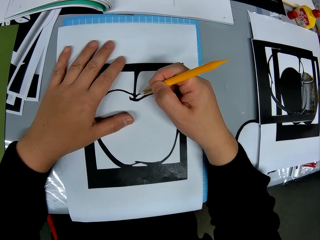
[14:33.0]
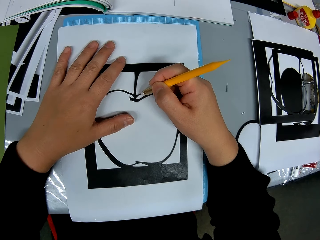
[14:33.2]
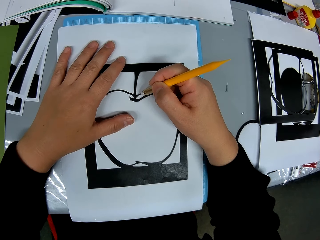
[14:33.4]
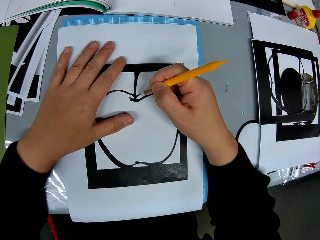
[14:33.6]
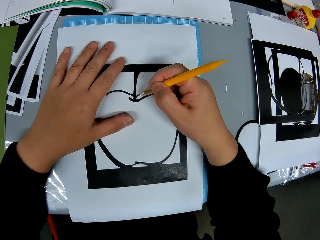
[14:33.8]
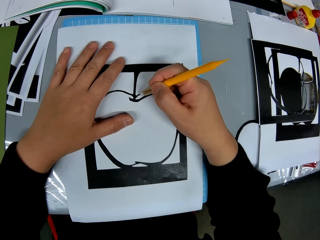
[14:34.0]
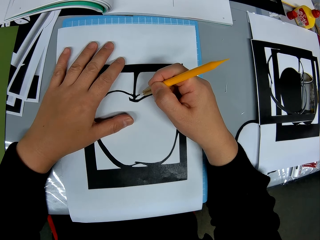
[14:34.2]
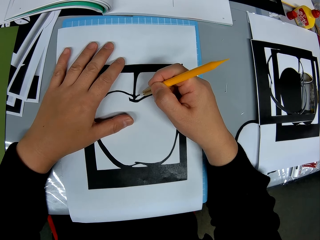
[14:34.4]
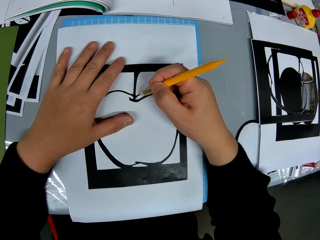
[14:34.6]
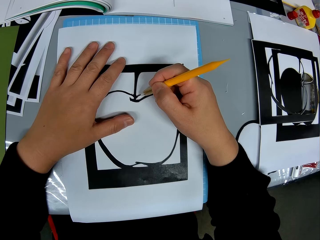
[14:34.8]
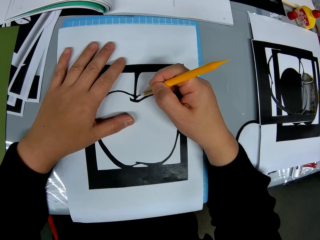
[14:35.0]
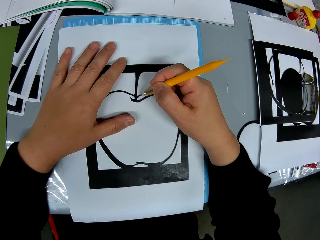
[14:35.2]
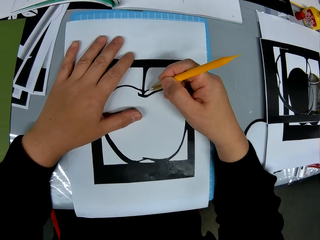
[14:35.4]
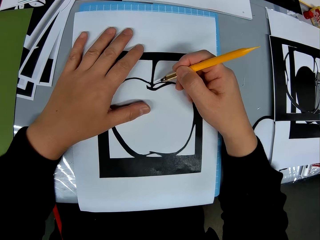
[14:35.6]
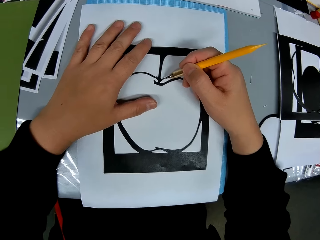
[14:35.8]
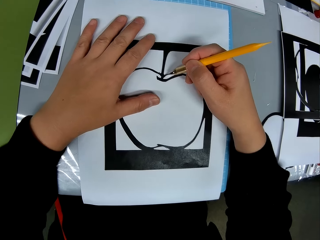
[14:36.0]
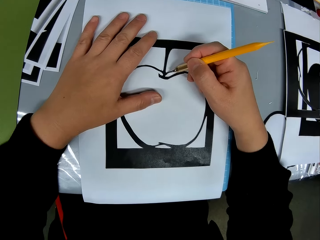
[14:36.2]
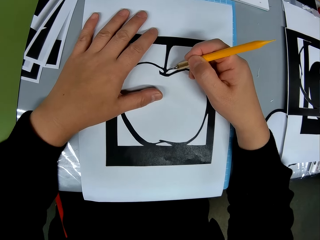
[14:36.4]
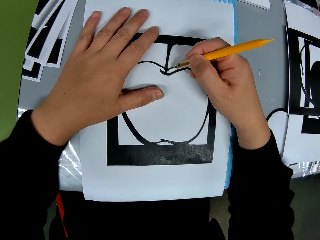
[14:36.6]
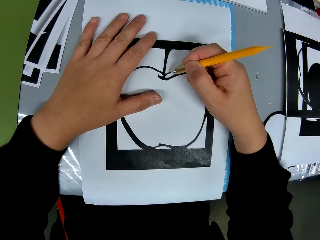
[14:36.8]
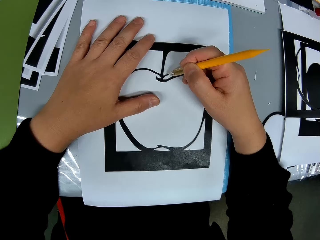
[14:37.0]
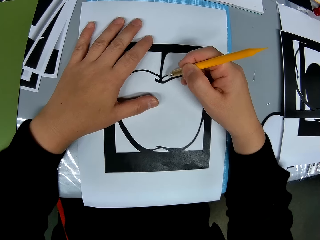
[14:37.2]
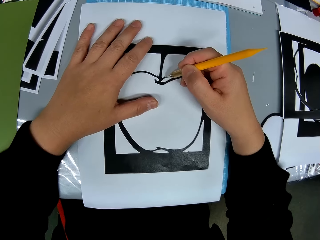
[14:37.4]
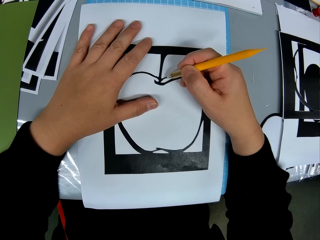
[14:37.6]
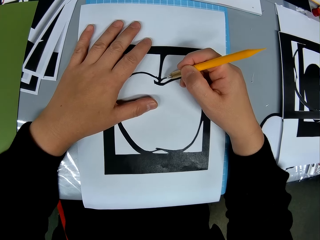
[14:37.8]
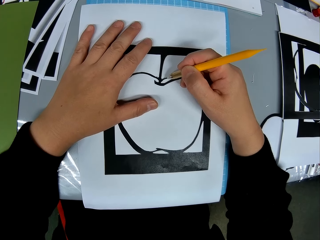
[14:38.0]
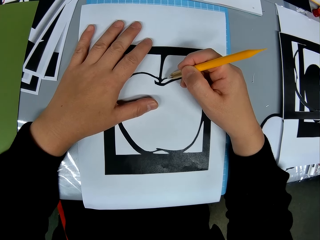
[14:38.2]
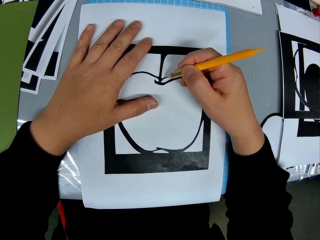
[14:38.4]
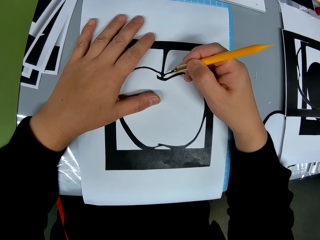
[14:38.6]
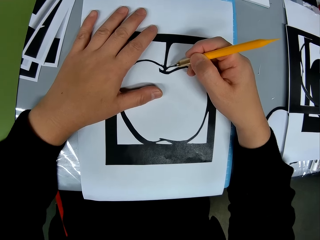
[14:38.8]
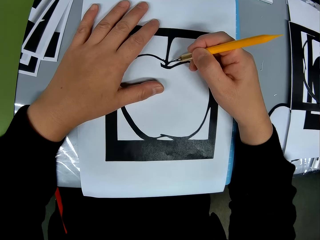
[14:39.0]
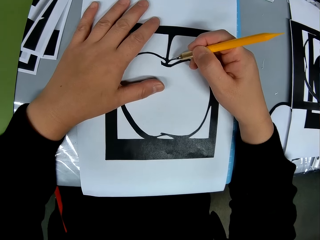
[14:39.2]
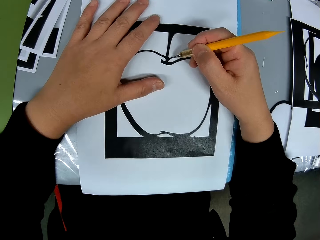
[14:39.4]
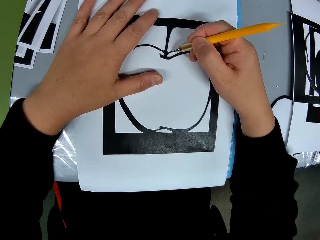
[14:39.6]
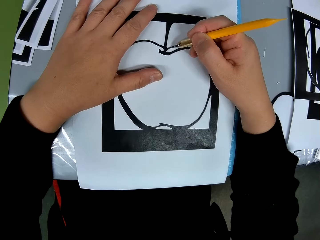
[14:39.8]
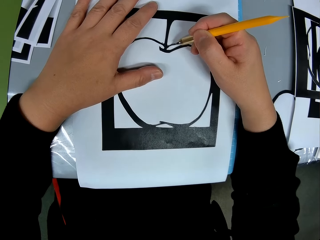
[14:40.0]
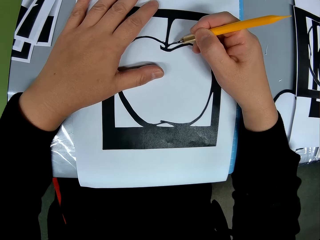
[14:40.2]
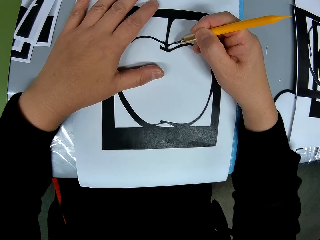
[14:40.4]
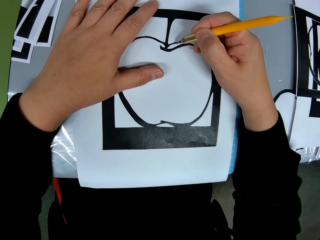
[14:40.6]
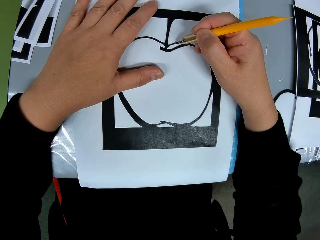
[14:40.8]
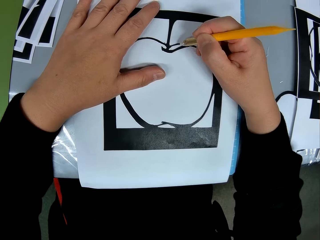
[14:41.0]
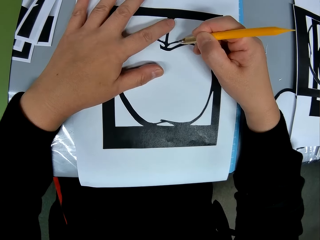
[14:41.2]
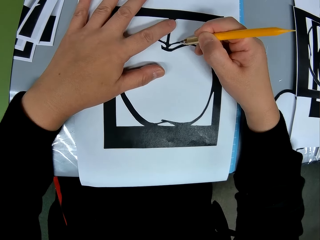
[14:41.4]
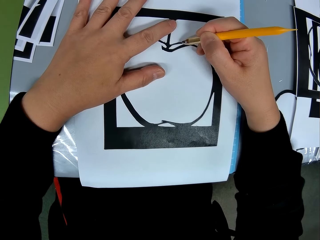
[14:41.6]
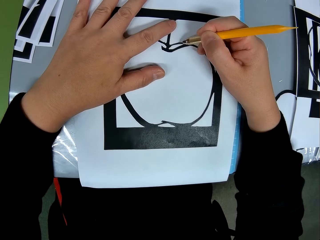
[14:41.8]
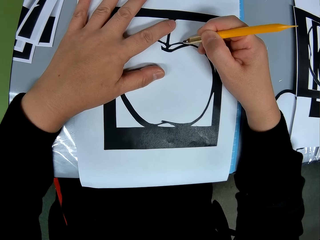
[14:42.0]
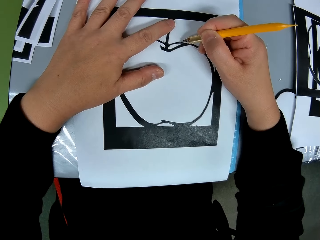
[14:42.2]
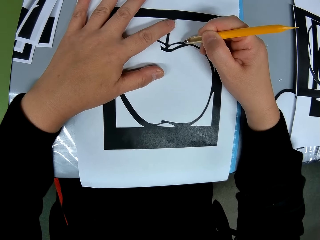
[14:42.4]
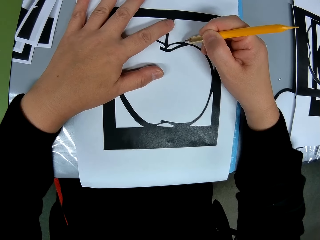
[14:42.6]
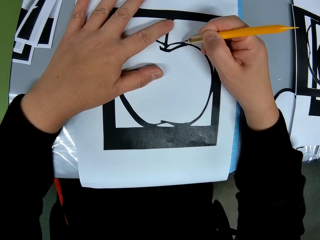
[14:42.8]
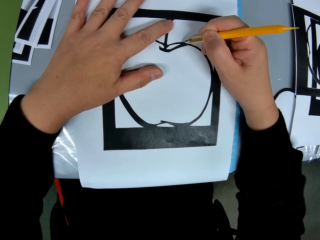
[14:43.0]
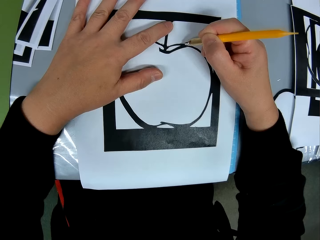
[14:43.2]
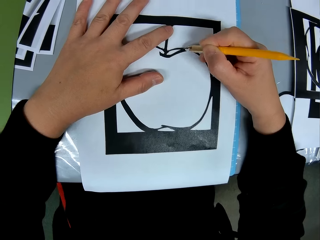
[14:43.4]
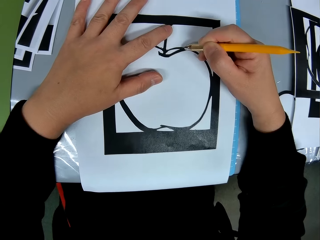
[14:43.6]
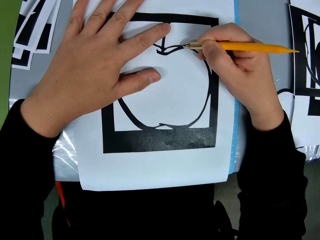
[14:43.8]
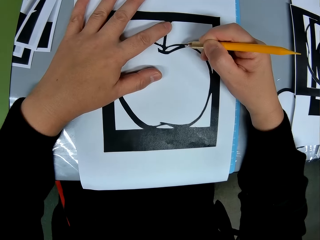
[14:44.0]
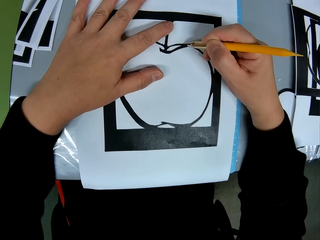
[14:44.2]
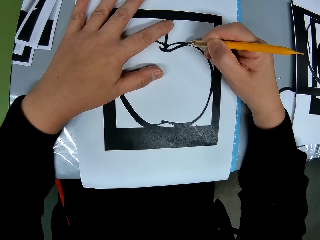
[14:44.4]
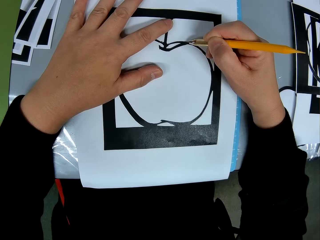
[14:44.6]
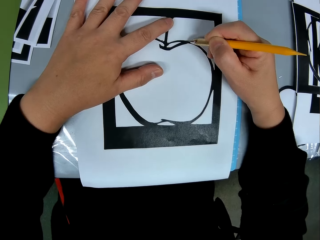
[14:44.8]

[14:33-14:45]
The camera wearer holds a piece of drawing paper with a hand. They cut out the shape of the object on the drawing book with the cutter.

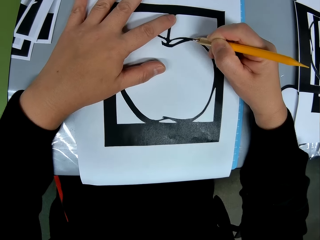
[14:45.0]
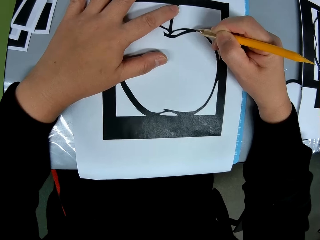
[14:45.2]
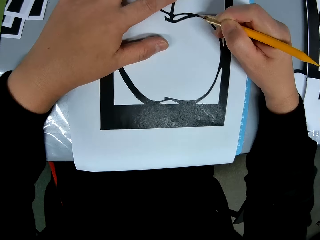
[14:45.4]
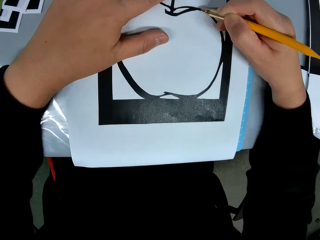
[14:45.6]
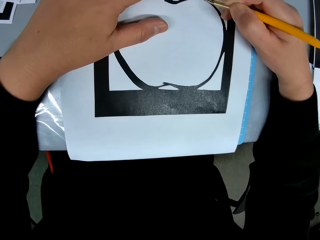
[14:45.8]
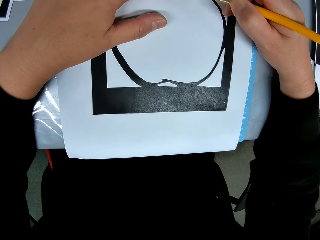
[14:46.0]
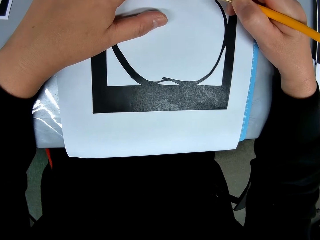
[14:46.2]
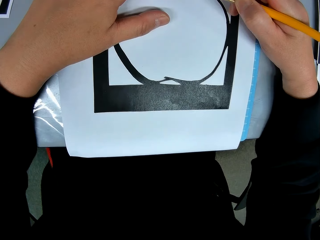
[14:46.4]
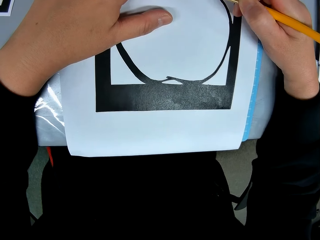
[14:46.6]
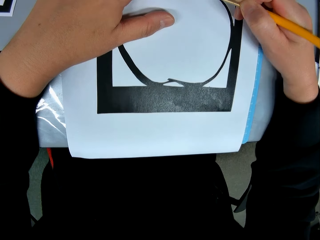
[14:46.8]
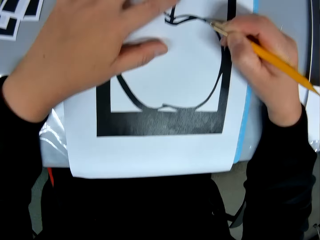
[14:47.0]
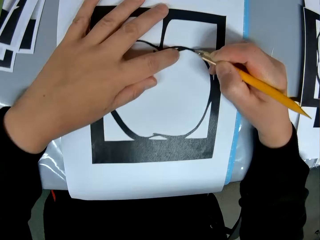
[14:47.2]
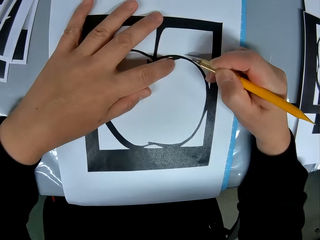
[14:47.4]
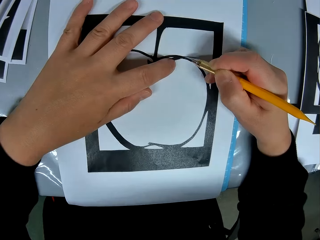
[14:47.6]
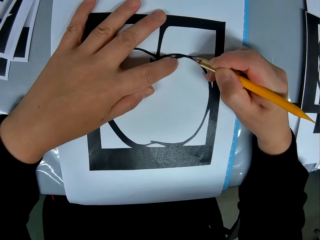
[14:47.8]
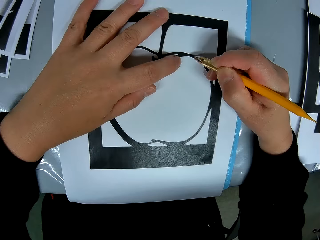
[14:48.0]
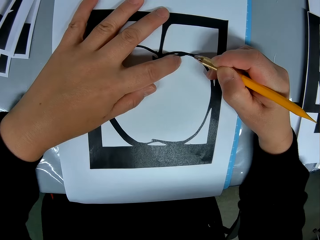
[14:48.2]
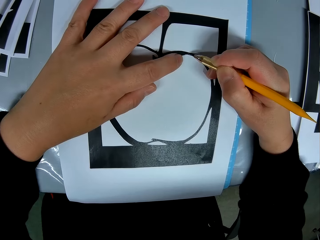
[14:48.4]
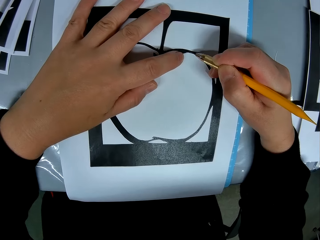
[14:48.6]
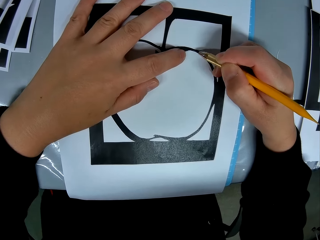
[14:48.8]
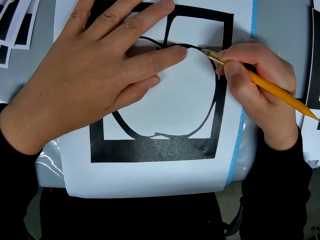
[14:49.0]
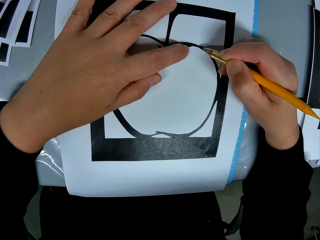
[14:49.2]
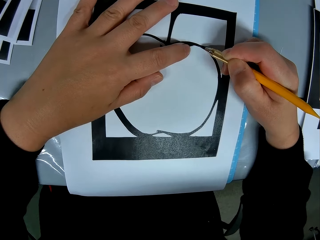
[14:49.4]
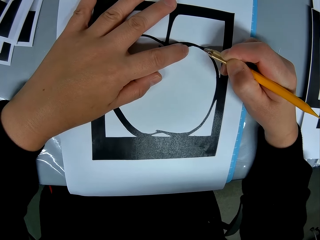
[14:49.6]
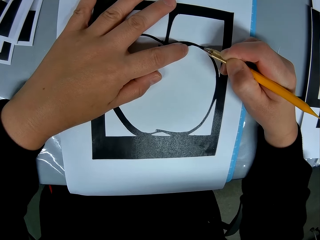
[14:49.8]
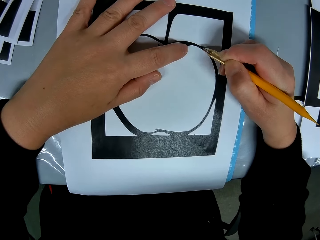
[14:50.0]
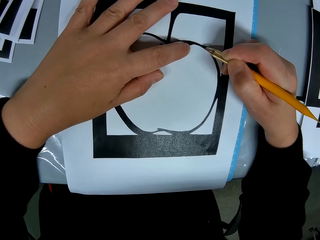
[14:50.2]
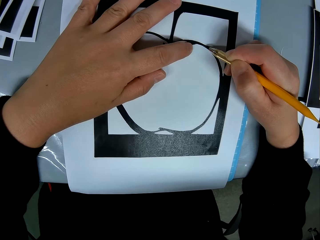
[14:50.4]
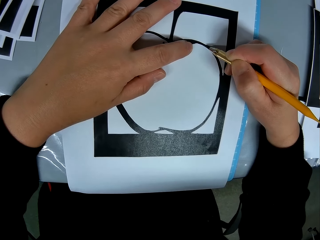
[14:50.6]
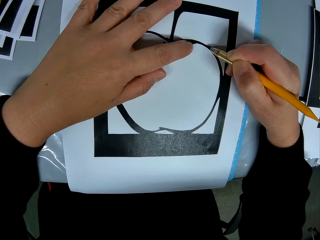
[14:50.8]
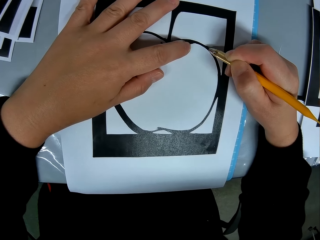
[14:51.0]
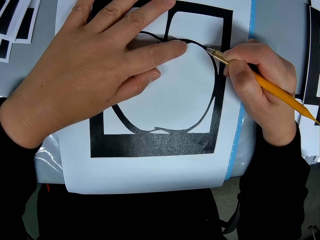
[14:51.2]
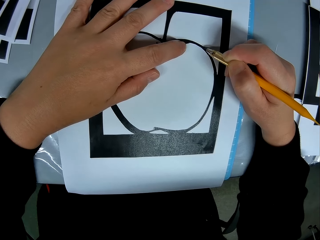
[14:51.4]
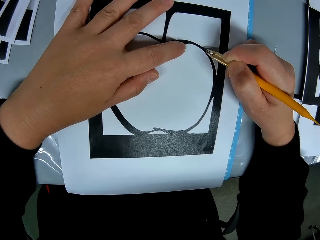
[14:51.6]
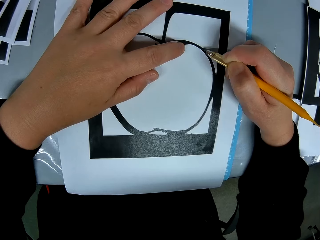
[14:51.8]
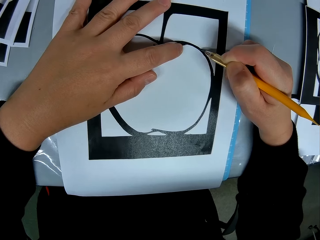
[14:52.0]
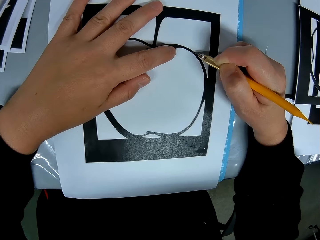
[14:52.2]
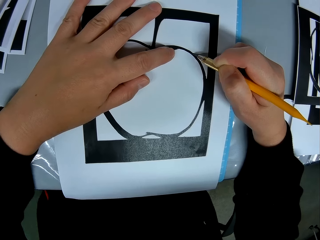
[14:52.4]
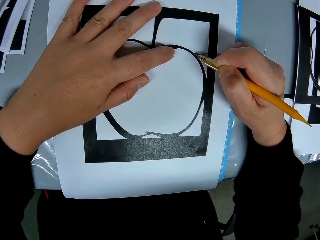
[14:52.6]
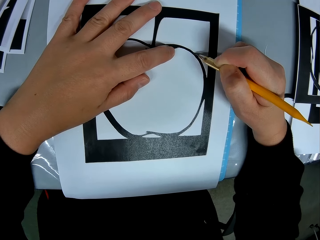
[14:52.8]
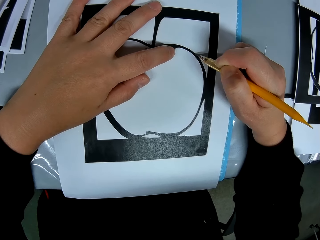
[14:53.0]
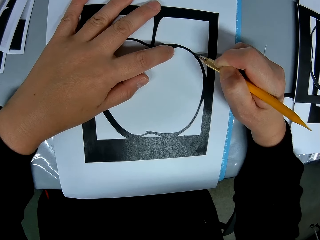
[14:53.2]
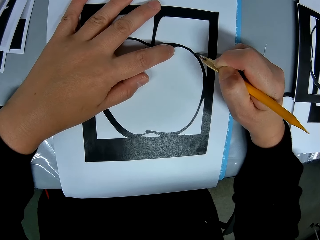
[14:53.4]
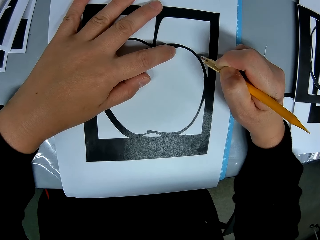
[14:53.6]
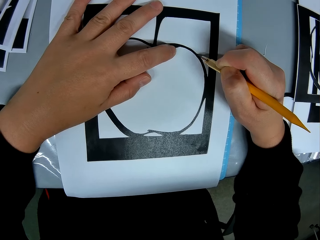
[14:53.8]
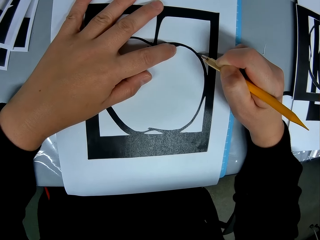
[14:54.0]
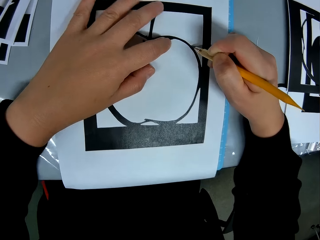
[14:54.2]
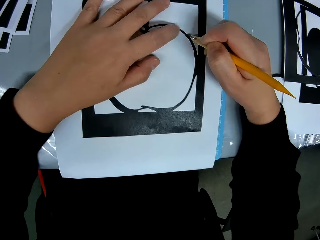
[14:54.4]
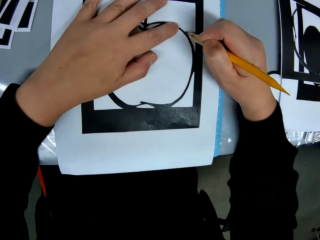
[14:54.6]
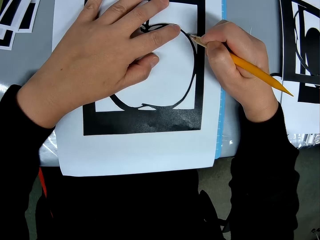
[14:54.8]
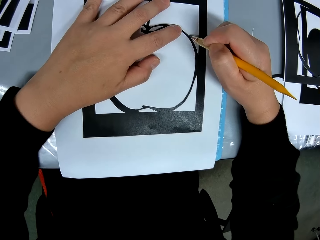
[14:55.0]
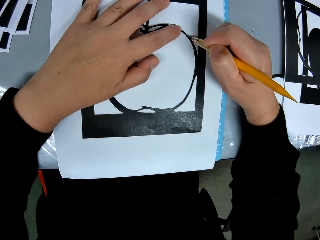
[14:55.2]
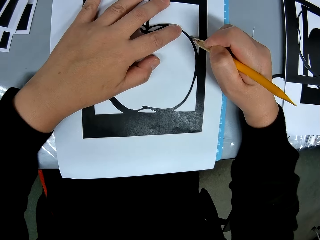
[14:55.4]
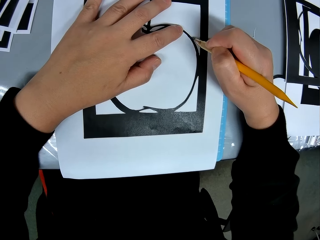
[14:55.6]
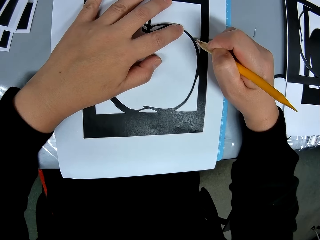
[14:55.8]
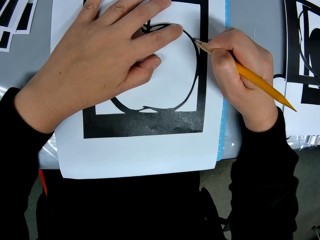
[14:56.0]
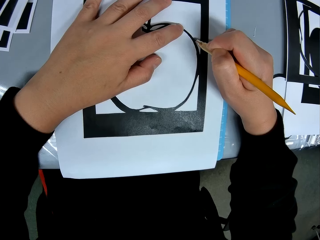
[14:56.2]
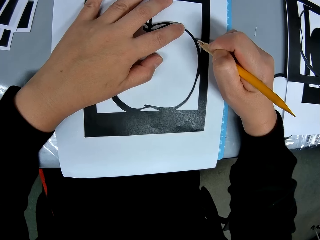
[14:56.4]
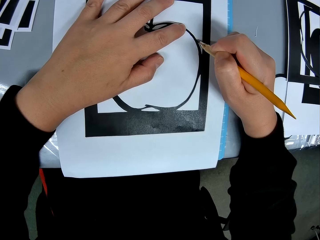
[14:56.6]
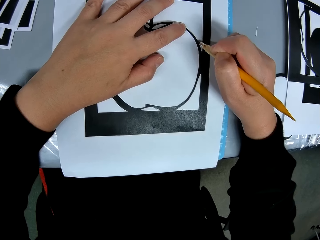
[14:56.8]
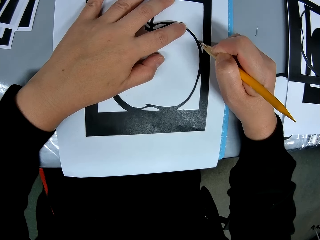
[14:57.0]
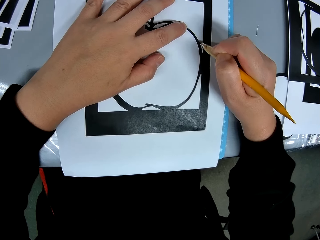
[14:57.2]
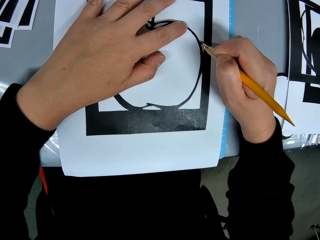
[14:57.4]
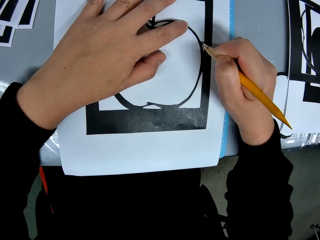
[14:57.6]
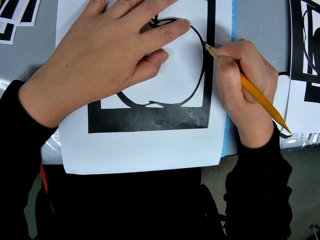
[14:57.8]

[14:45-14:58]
The camera wearer moves a hand on a piece of drawing paper. They cut the drawing paper with a craft knife. They move a hand on the drawing paper. They cut the drawing paper with the craft knife.
